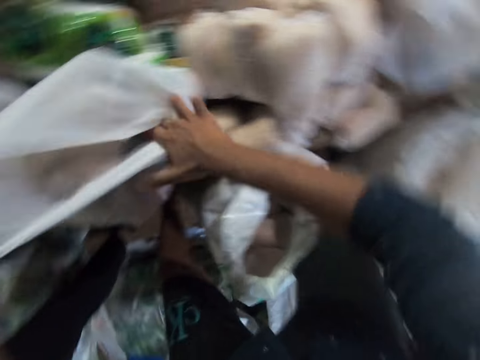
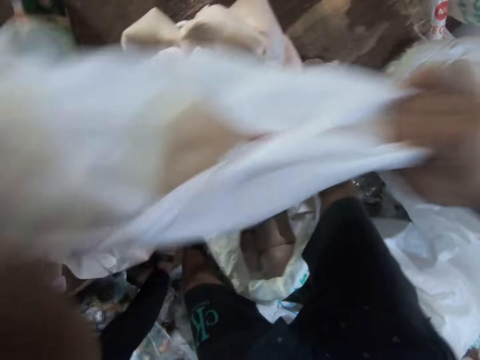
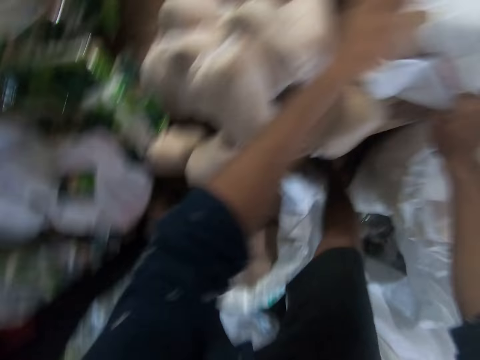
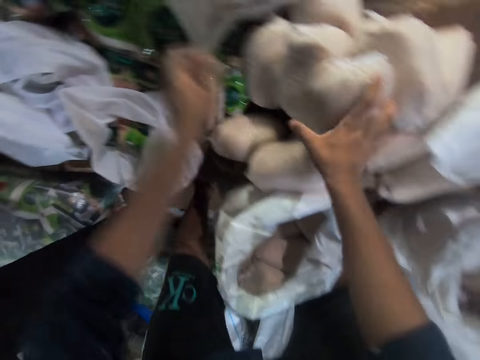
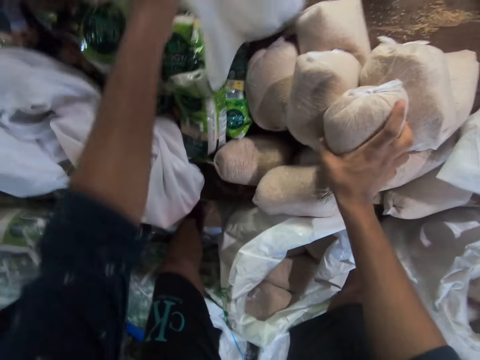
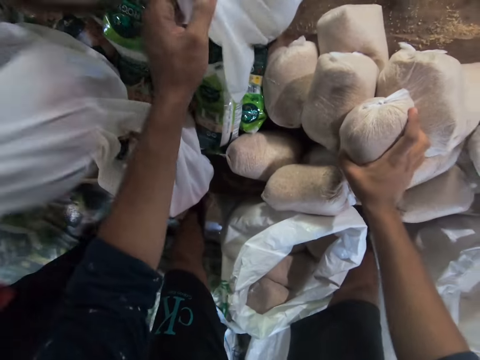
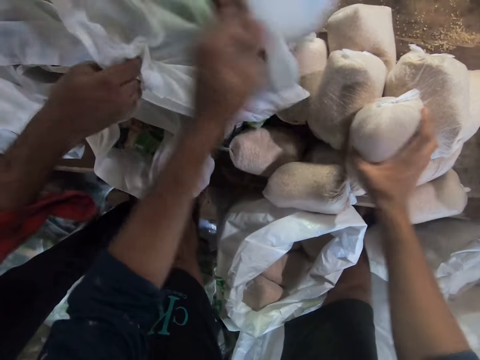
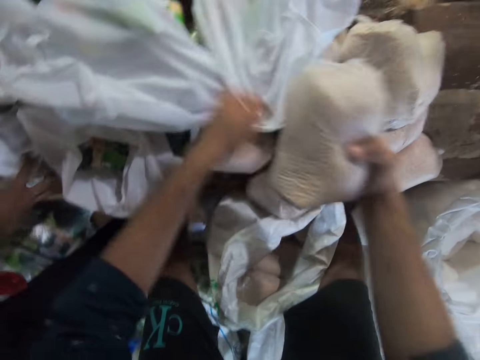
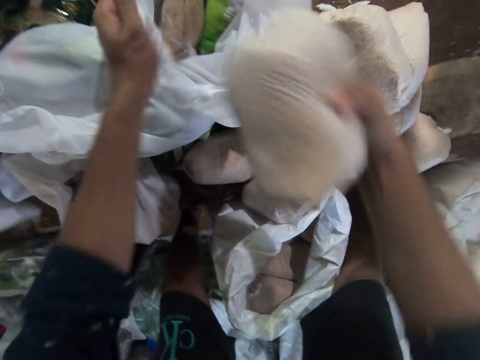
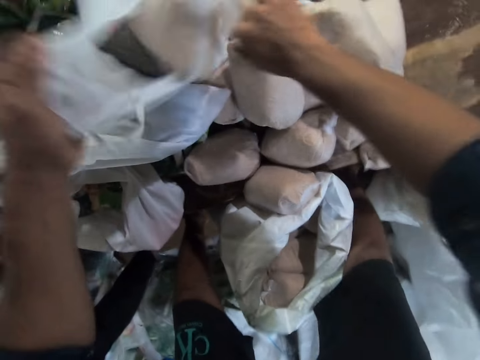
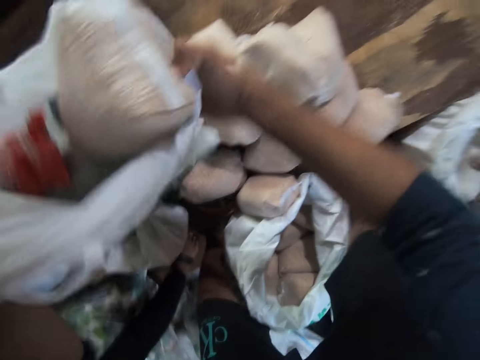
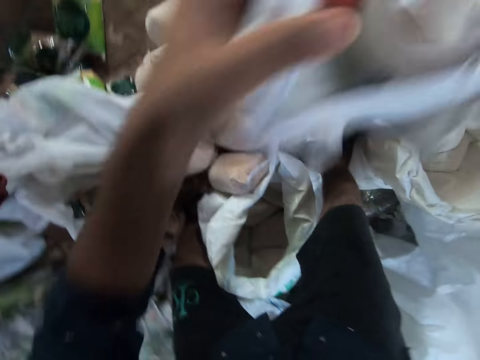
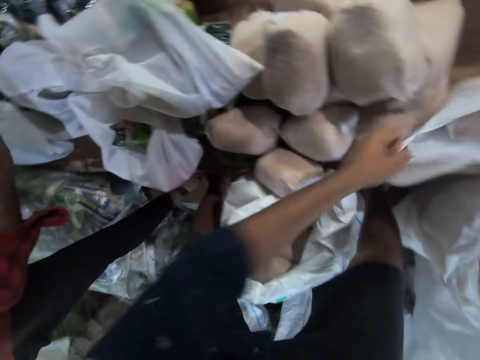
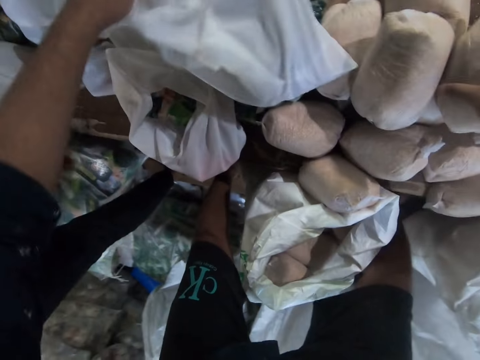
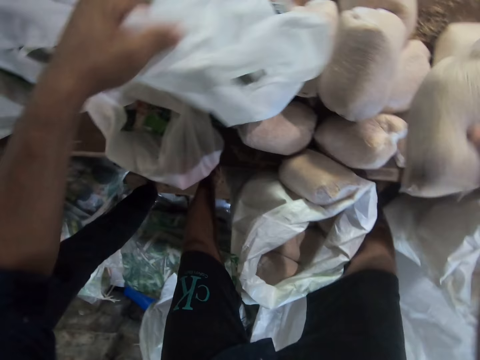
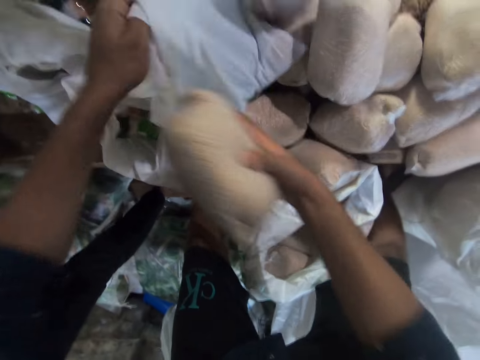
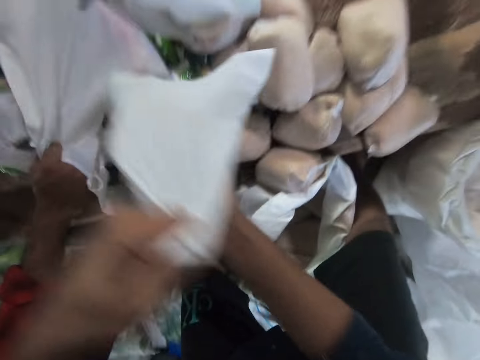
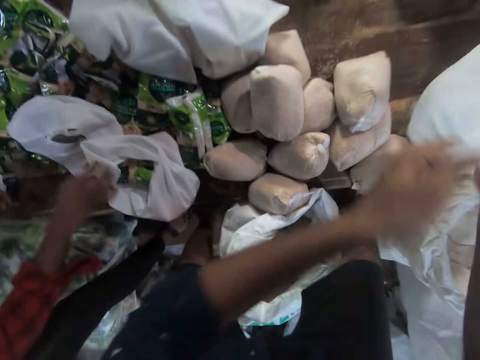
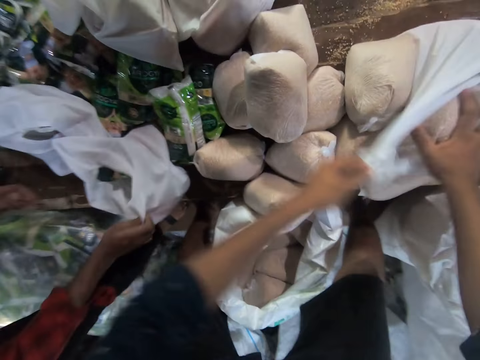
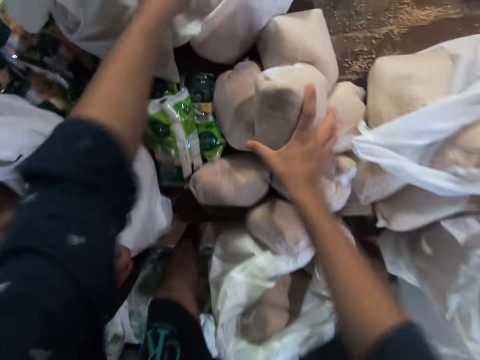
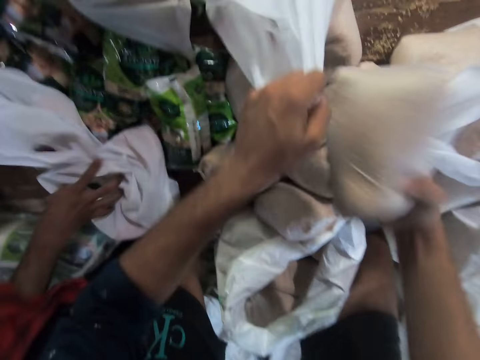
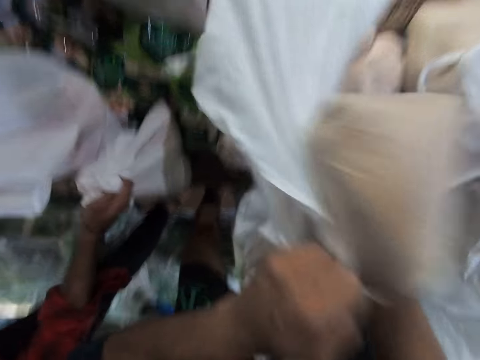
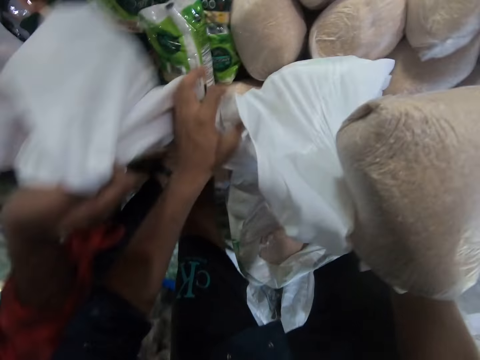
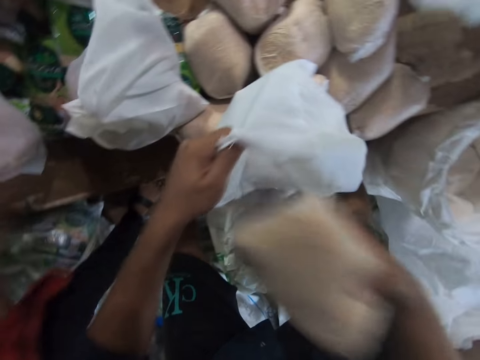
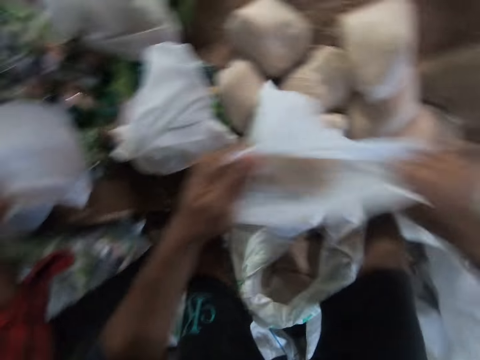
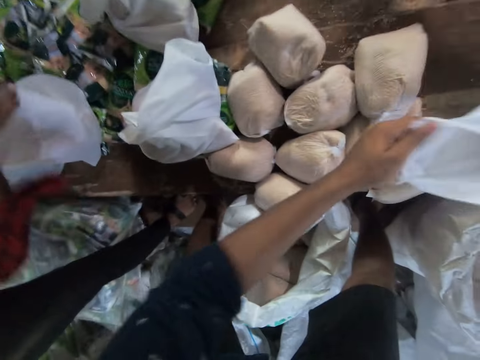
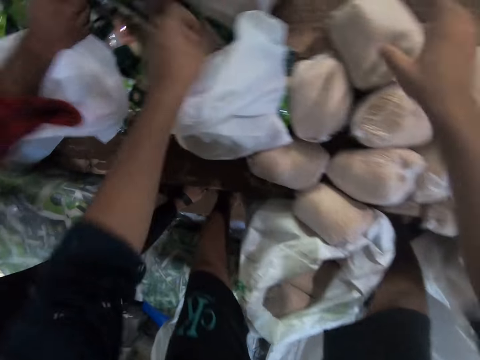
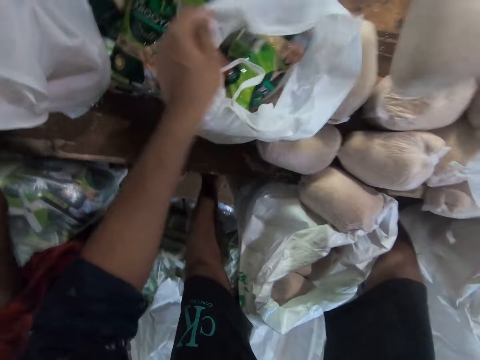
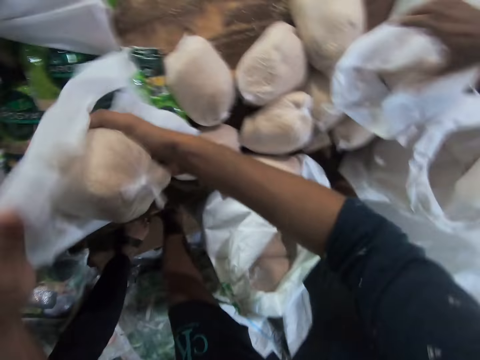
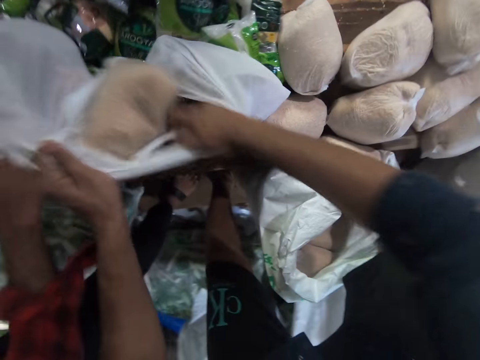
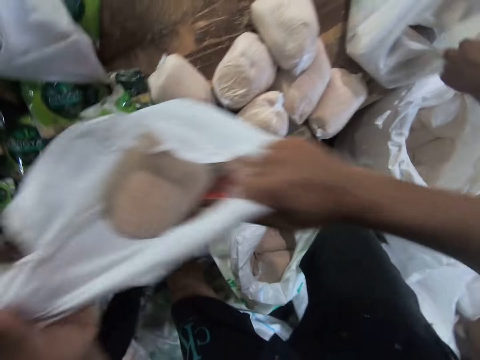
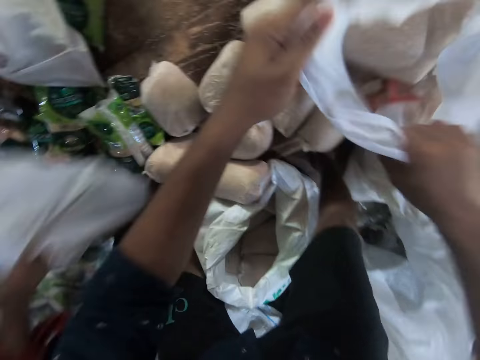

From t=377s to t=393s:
The camera wearer puts the bag of rice into the plastic or paper bag. He picks the plastic bag with both hands, passes the paper bag to a man, and drops the plastic bag on the right side of the table. He picks another bag of rice from the table with his right hand and another plastic bag with his left hand. The colleague drops a plastic bag on the table with his right hand. The colleague passes a paper bag. The camera wearer puts the bag of rice into the plastic bag. He picks the plastic bag with both hands. He drops the plastic bag on the right side of the table. He passes the paper bag to the man. He picks another bag of rice from the table with his right hand and another plastic bag with his left hand. He puts the bag of rice into the plastic bag. The colleague drops a plastic bag on the table with his right hand. The camera wearer picks the plastic bag with both hands. The colleague passes a paper bag. The camera wearer drops the plastic bag on the right side of the table. He puts something in the paper bag. He picks another bag of rice from the table with his right hand and another plastic bag with his left hand. The colleague picks a plastic bag in each hand and drops the plastic bags in both hands on the table. The camera wearer puts the bag of rice into the plastic bag. He picks the plastic bag with both hands. He drops the plastic bag on the right side of the table. He passes the paper bag to the man. He picks another bag of rice from the table with his right hand and another plastic bag with his left hand. The colleague picks a packaged food from the table with his right hand into the plastic bag. The camera wearer puts the bag of rice into the plastic bag. He picks the plastic bag with both hands. He drops the plastic bag on the right side of the table.

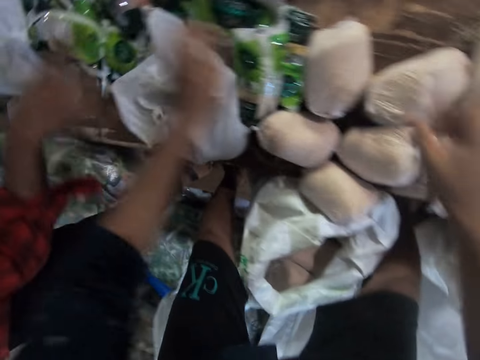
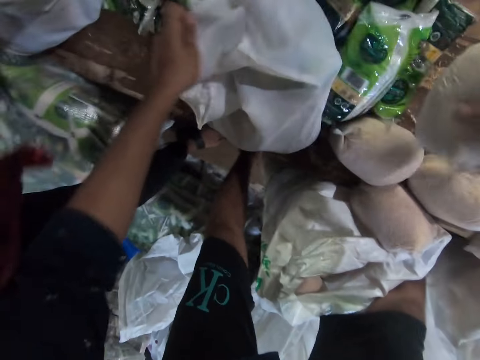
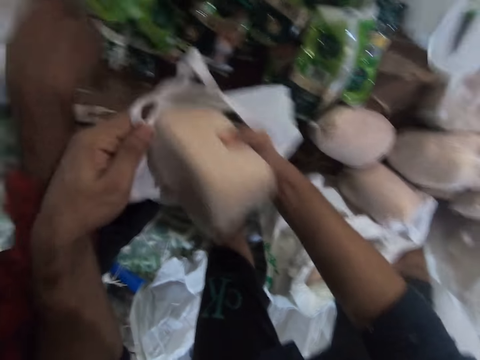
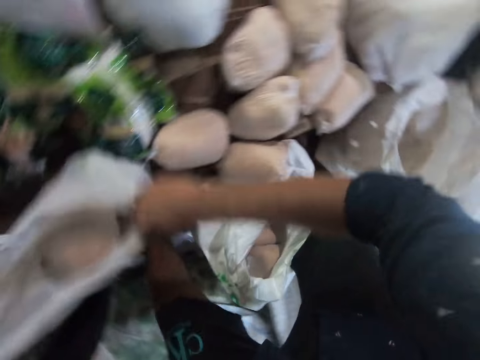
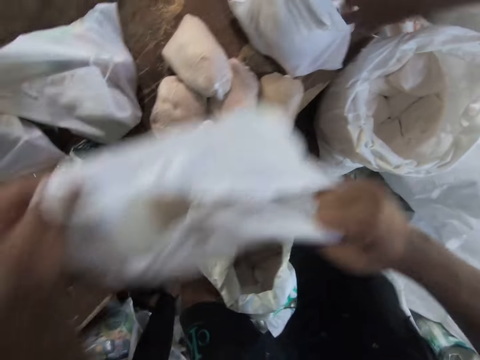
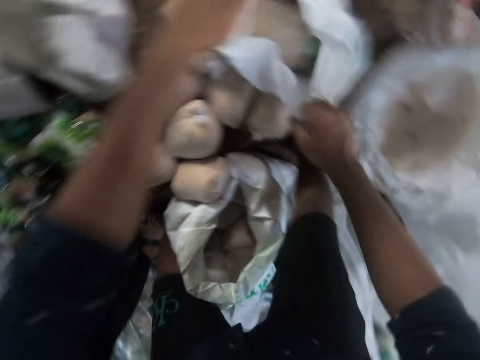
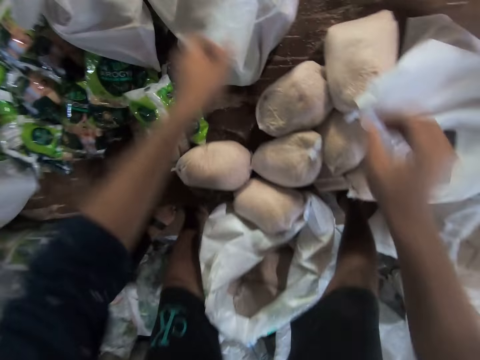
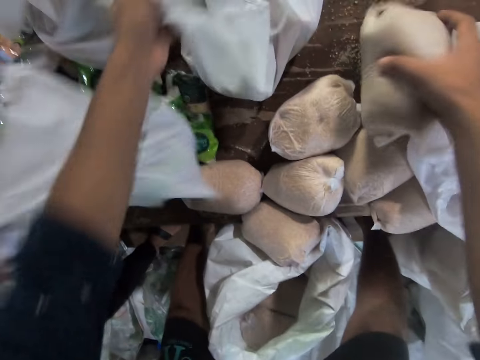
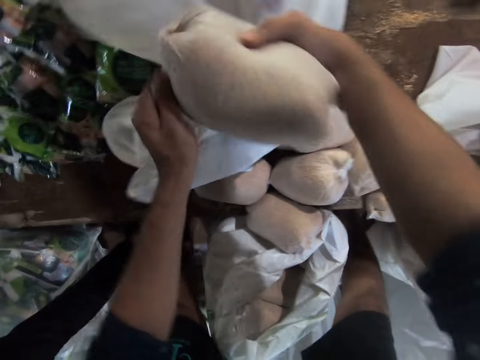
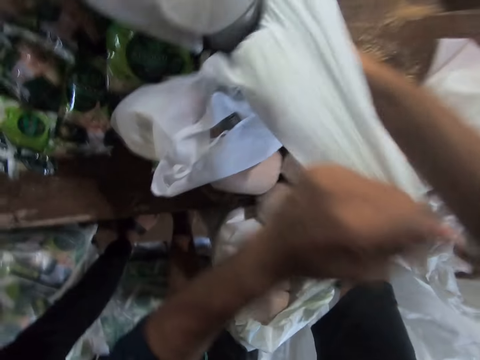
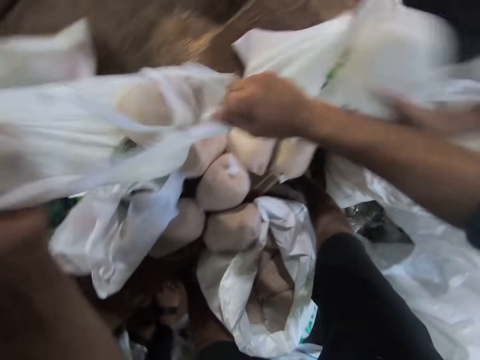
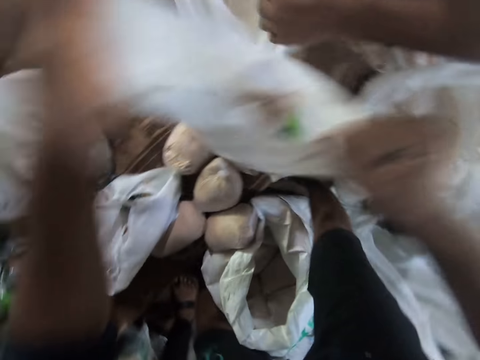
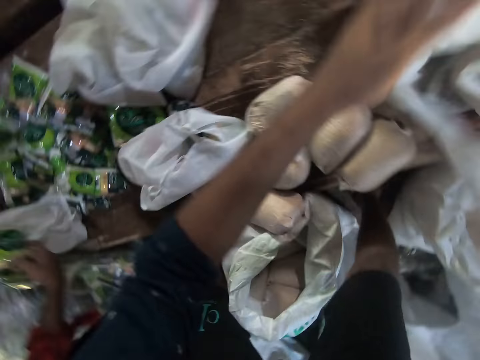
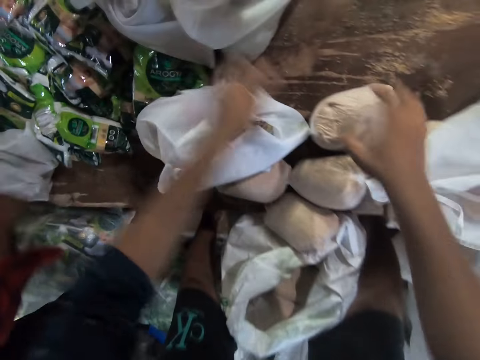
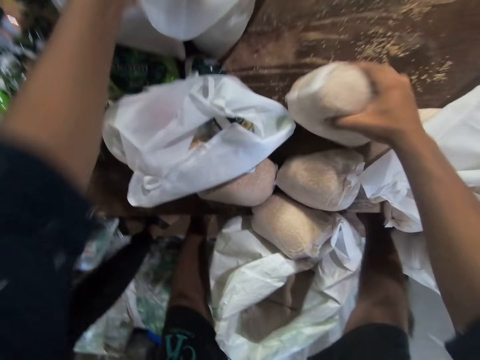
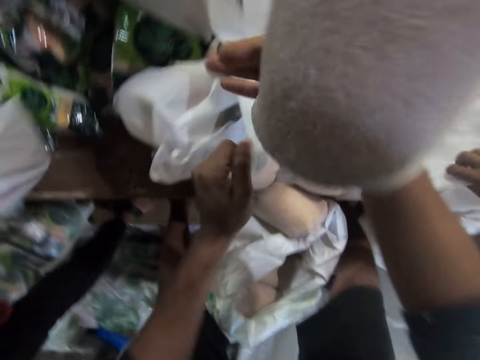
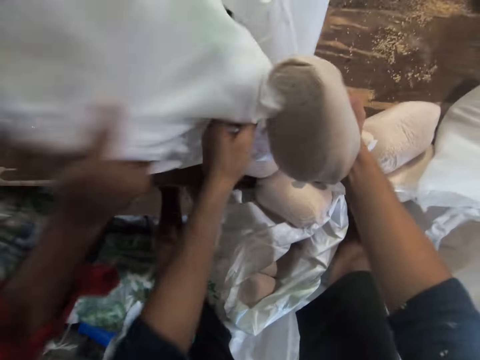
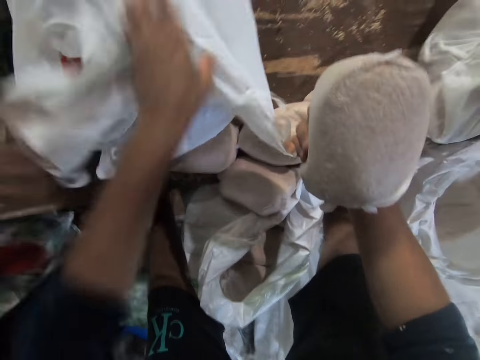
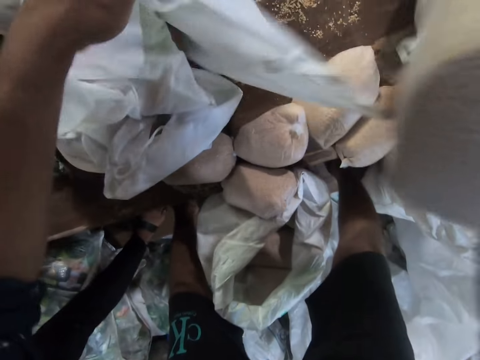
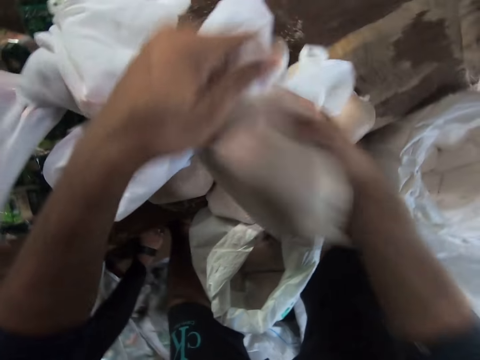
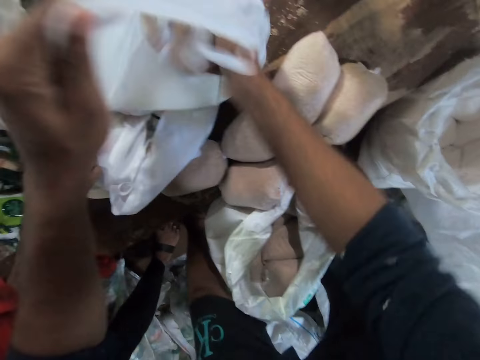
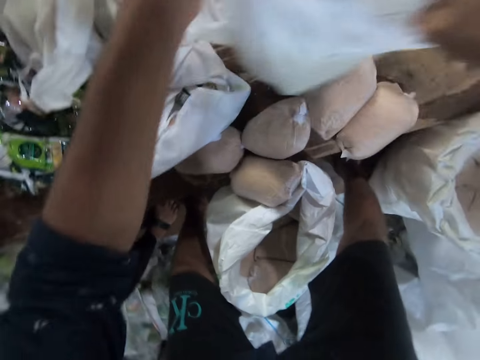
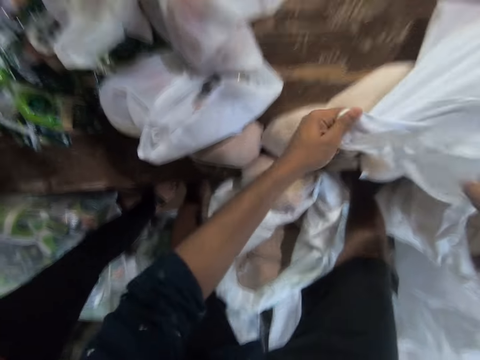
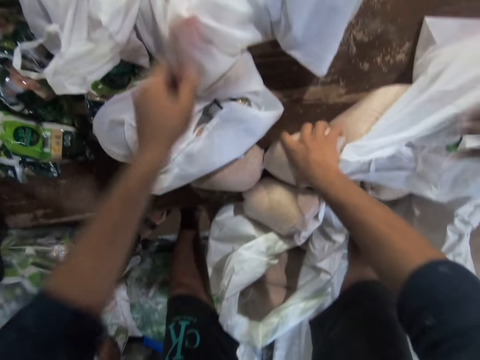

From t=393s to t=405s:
The camera wearer passes a paper bag to a man. The colleague drops another plastic bag on the table with his right hand. The camera wearer picks another bag of rice from the table with his right hand and another plastic or paper bag with his left hand. He puts the bag of rice into the plastic bag. He picks the plastic bag with both hands. He passes the paper bag to the man. He drops the plastic bag on the right side of the table. The colleague drops another plastic bag on the table with his right hand. The camera wearer picks another bag of rice from the table with his right hand and another plastic bag with his left hand. He puts the bag of rice into the plastic bag. He passes the paper bag to the man. He holds the plastic bag with both hands. He drops the plastic bag on the right side of the table. He picks another bag of rice from the table with his right hand and another plastic bag with his left hand. He puts something in the paper bag. The colleague drops another plastic bag on the table with his right hand. The camera wearer passes the paper bag to the man. He puts the bag of rice into the plastic bag. He picks the plastic bag with both hands. He drops the plastic bag on the right side of the table. He passes the paper bag to the man. He picks another bag of rice from the table with his right hand.
